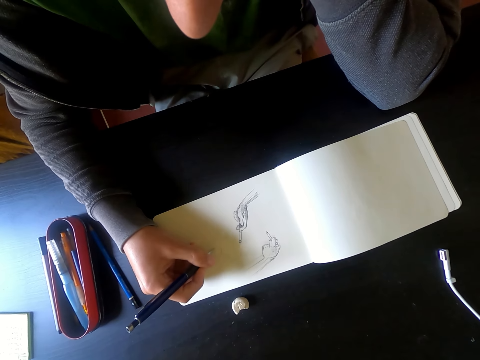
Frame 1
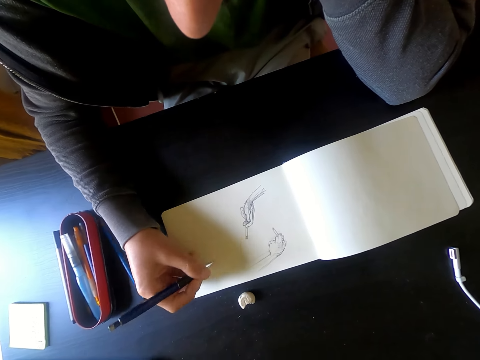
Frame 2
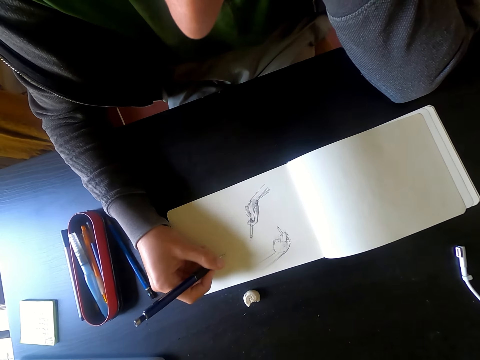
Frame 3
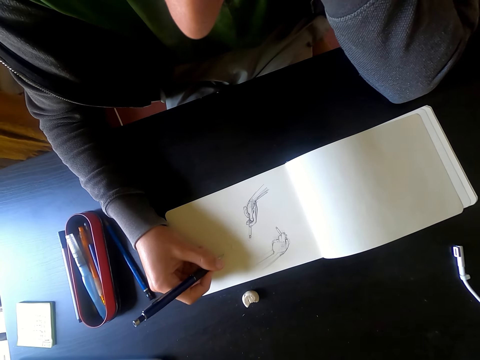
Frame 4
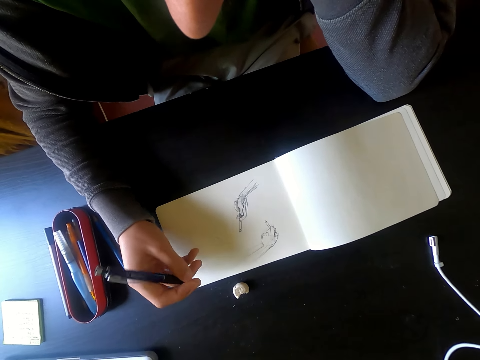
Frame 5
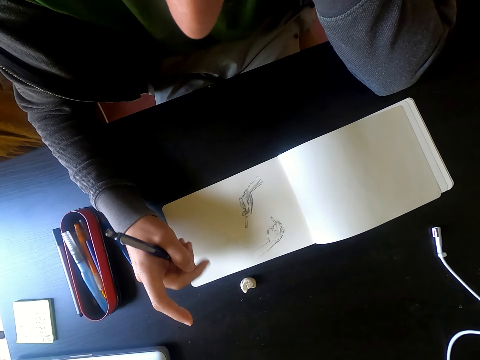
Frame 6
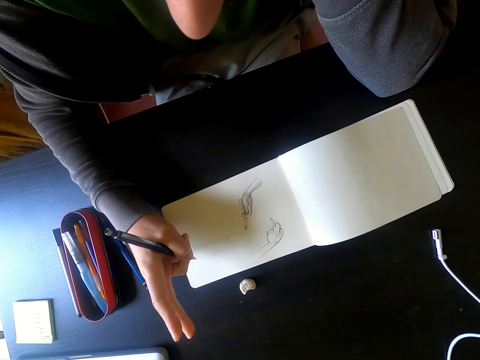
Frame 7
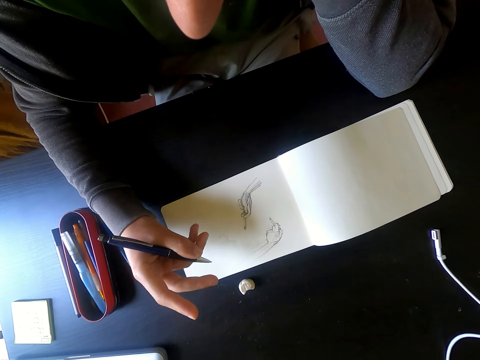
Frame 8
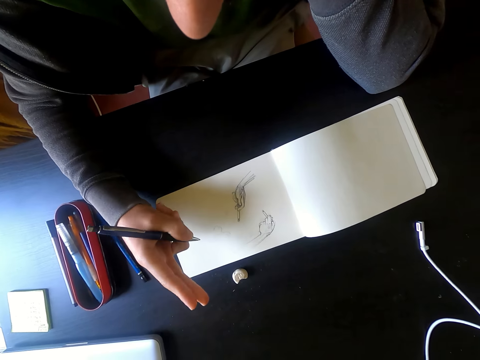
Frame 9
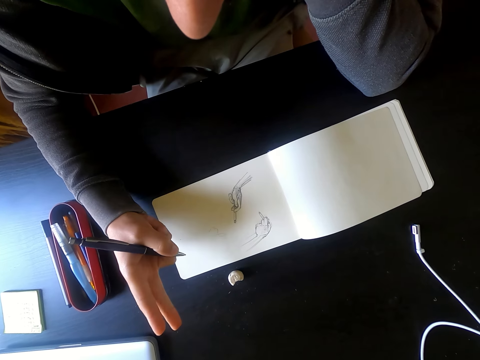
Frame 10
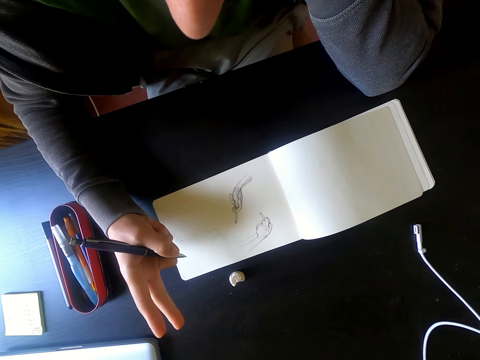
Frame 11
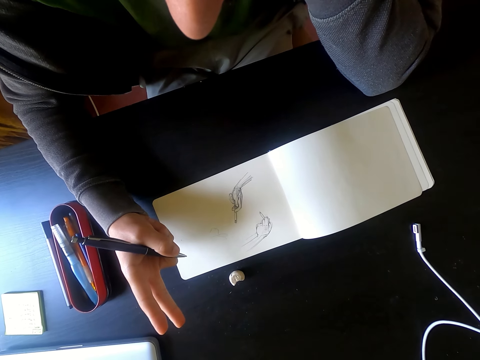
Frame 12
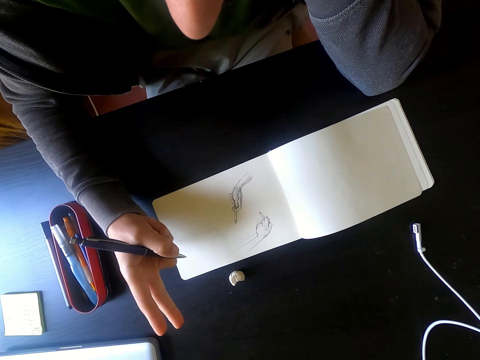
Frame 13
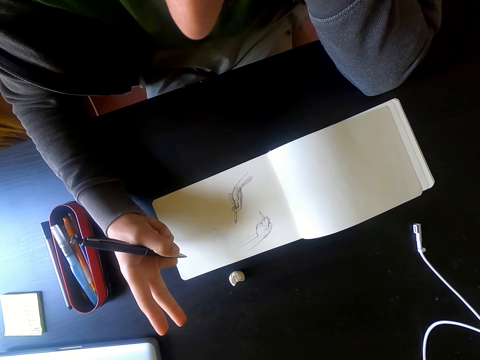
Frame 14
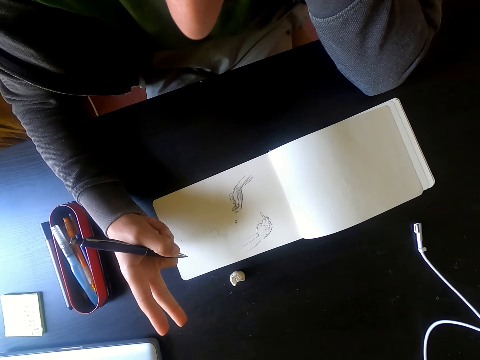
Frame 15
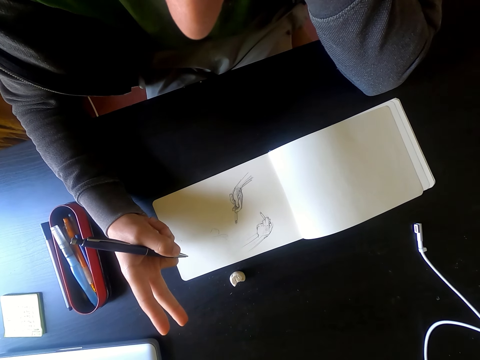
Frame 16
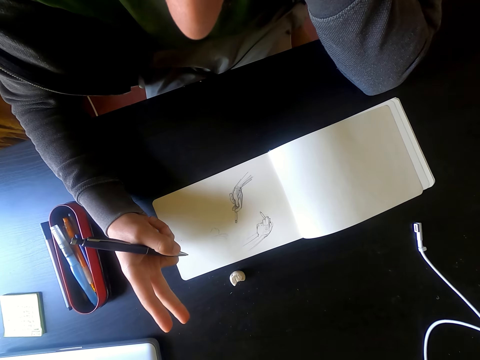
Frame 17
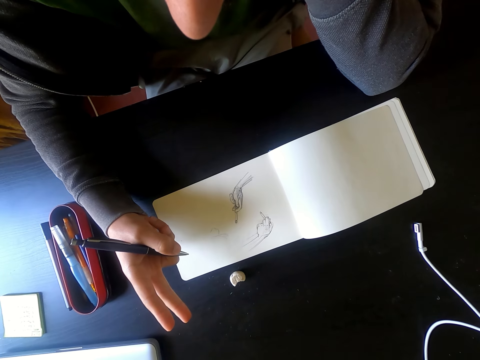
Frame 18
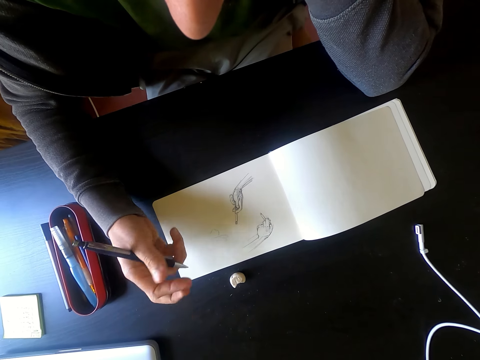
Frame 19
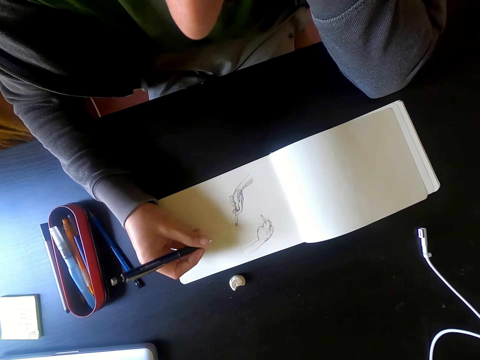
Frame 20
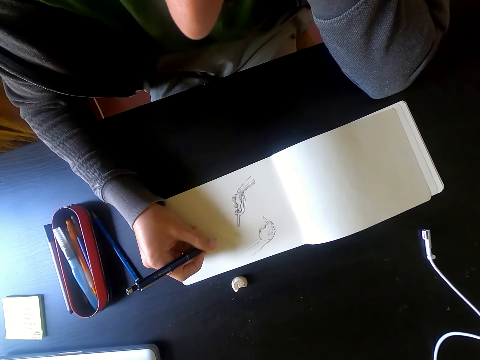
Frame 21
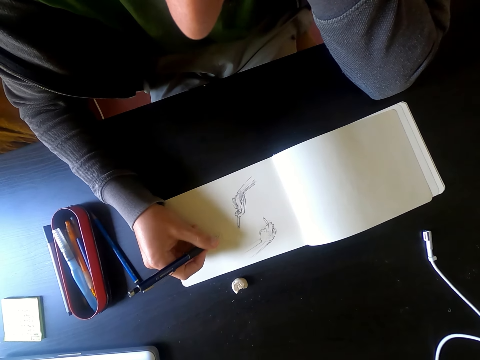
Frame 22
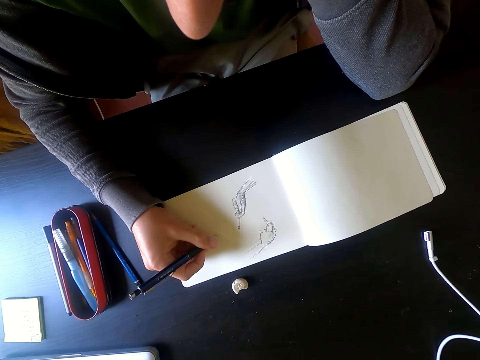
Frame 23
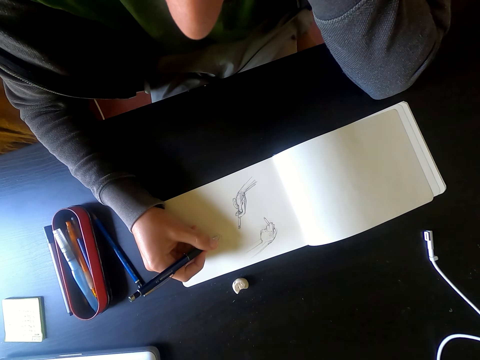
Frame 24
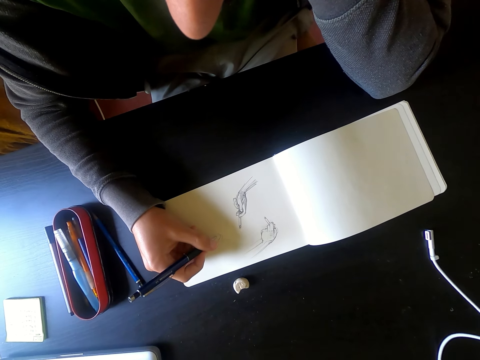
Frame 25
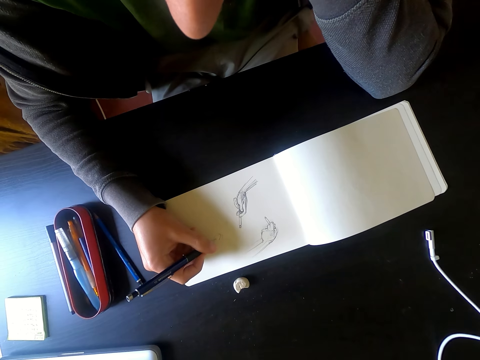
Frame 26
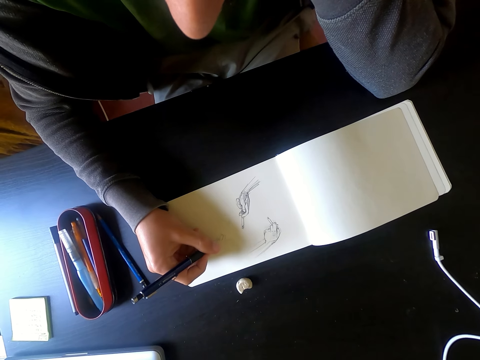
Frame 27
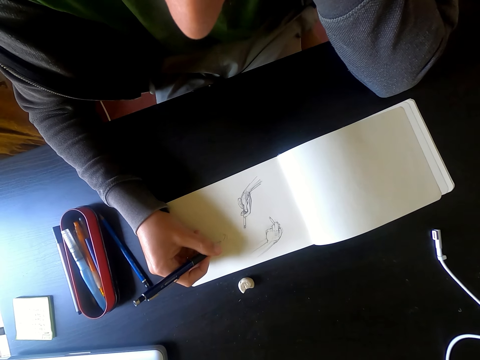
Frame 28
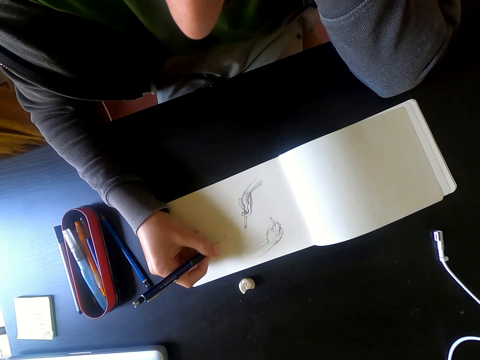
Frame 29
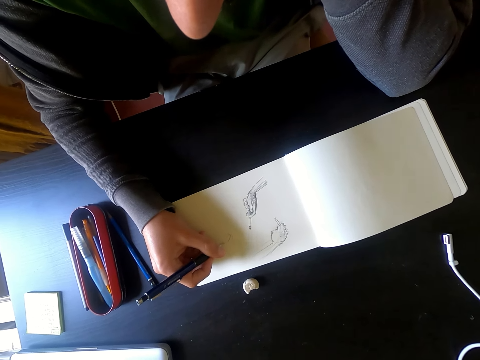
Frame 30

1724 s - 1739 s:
The camera wearer stops drawing. He holds a pen with his right hand. He stretches his fingers. He draws a picture on the piece of paper with the pen.

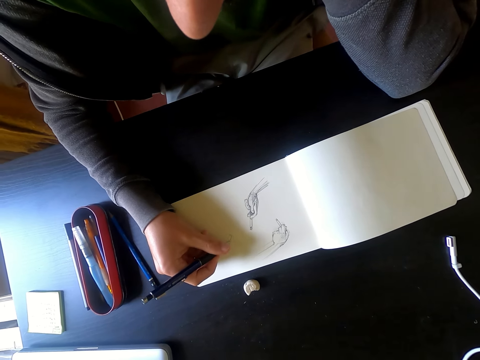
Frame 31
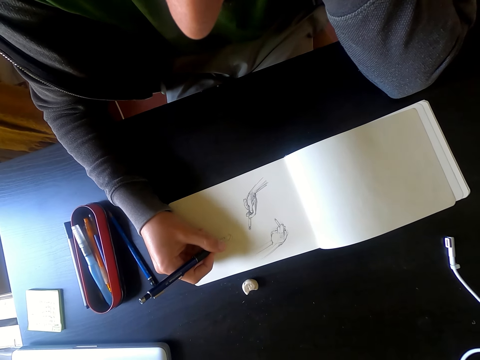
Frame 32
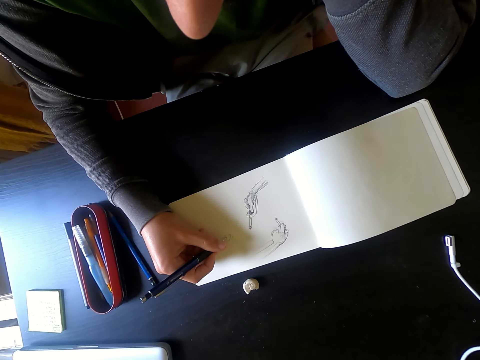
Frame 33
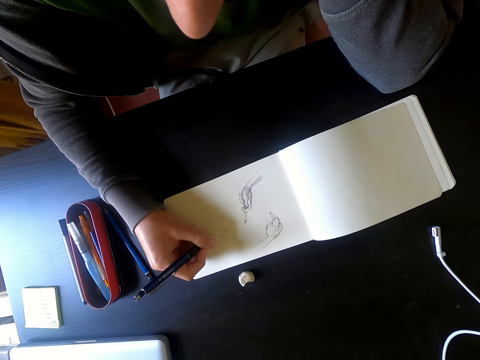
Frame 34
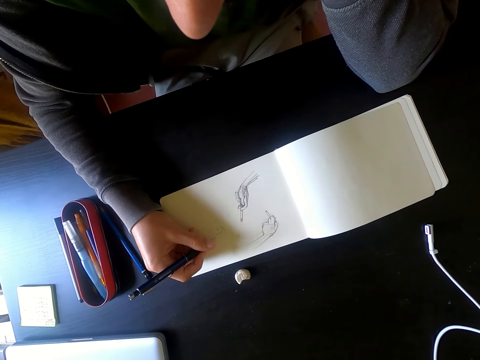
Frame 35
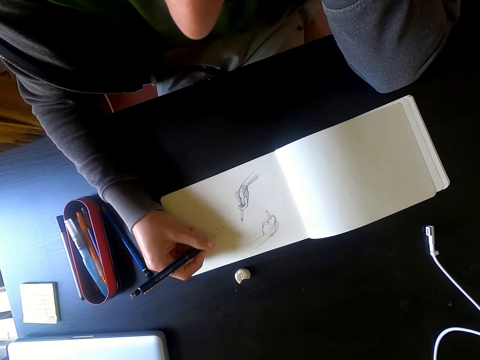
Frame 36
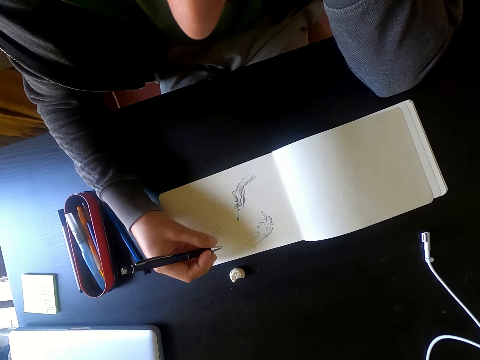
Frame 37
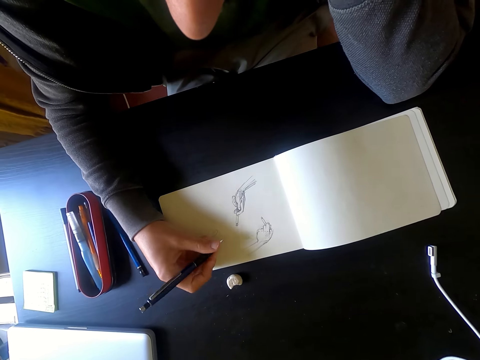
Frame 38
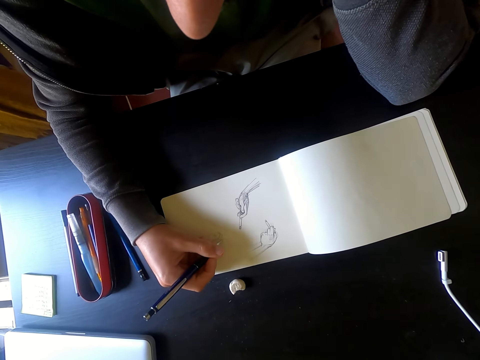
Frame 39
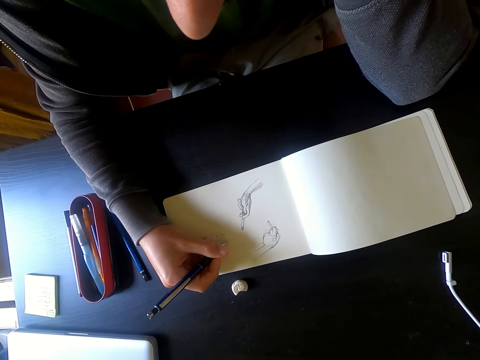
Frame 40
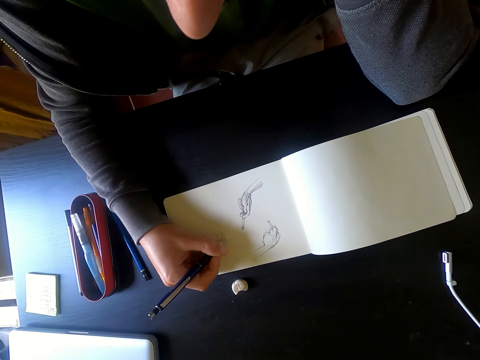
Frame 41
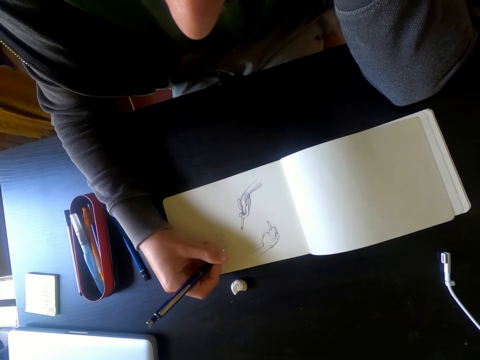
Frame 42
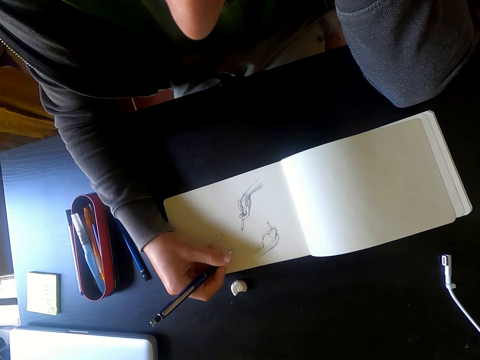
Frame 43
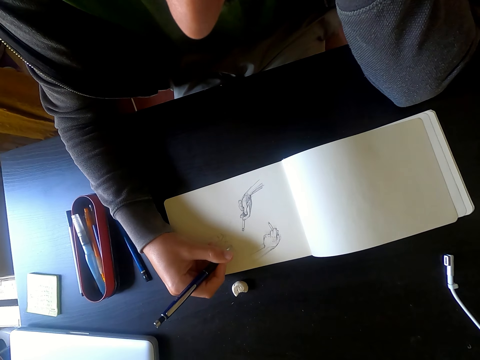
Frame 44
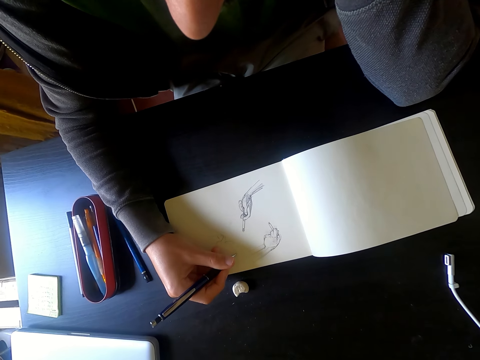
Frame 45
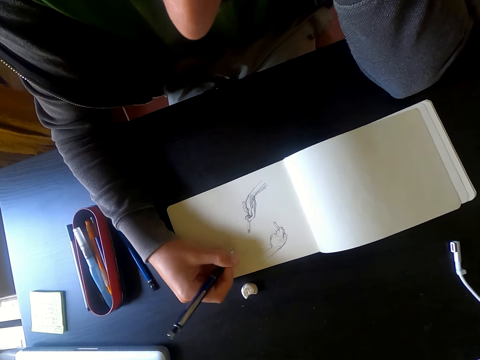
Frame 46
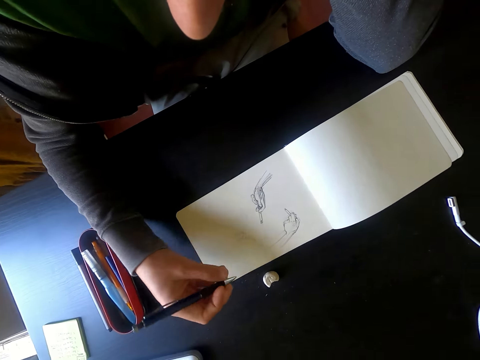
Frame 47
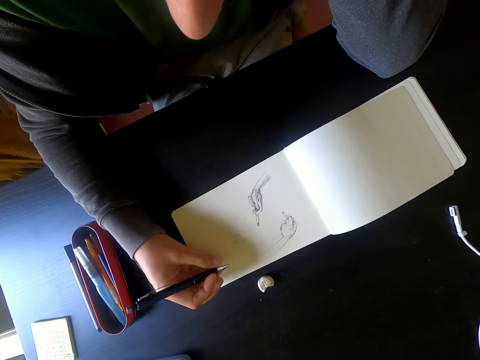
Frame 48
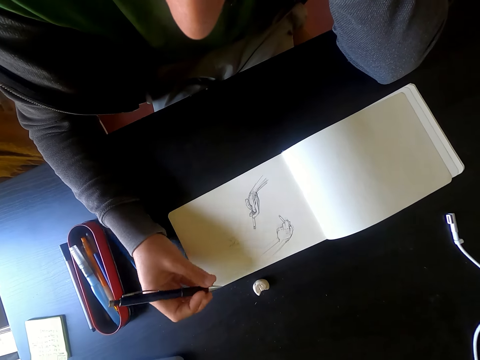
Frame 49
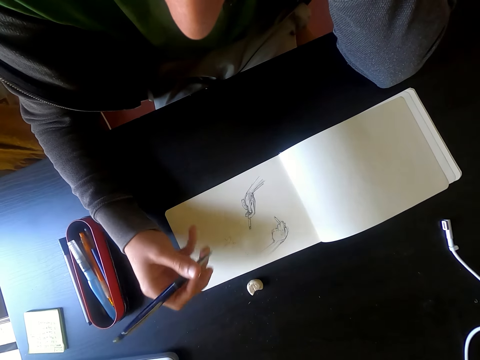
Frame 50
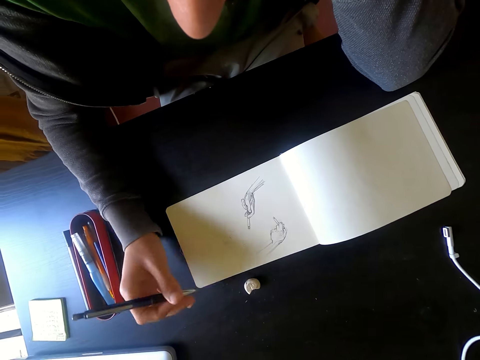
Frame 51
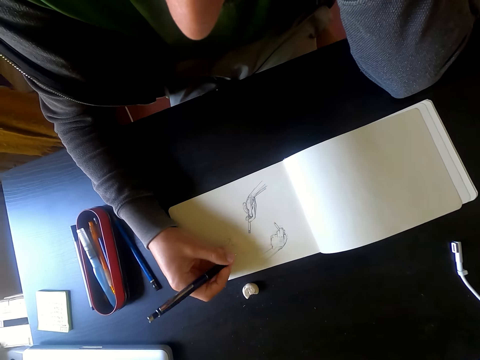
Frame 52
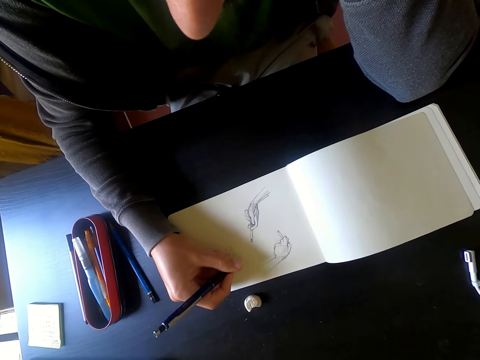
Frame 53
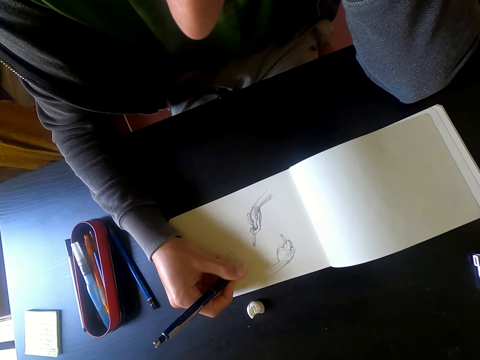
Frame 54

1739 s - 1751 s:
The camera wearer holds a pen with his right hand. He draws a picture on the piece of paper with the pen.
